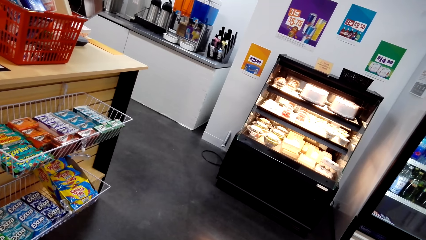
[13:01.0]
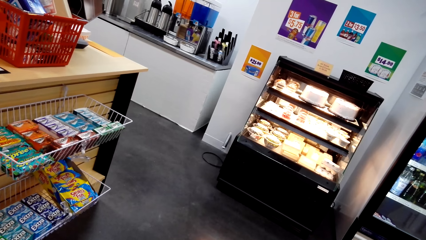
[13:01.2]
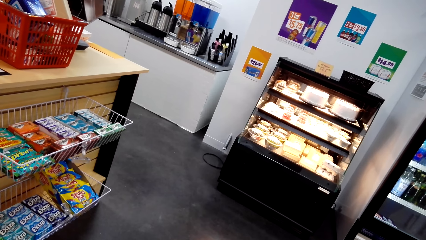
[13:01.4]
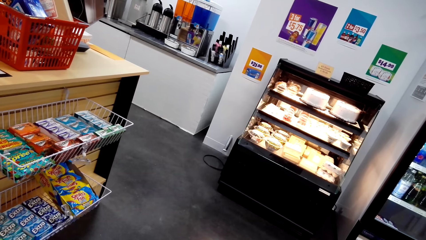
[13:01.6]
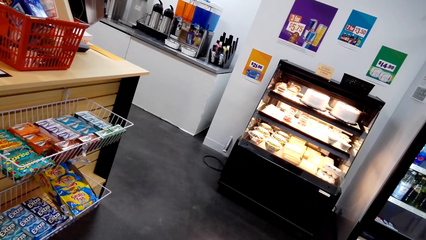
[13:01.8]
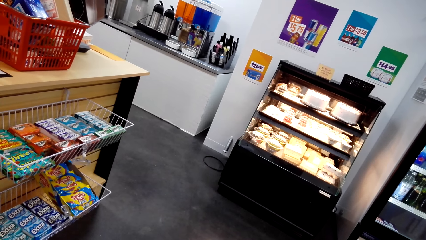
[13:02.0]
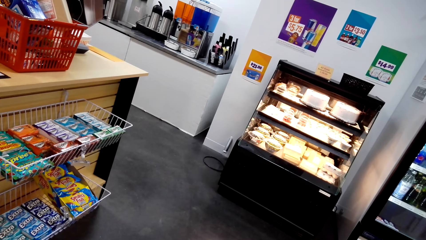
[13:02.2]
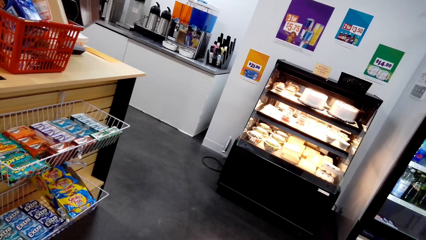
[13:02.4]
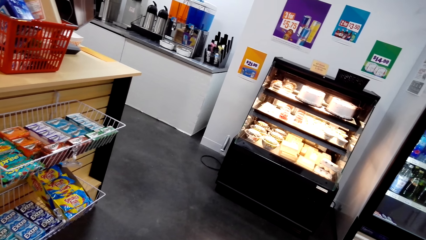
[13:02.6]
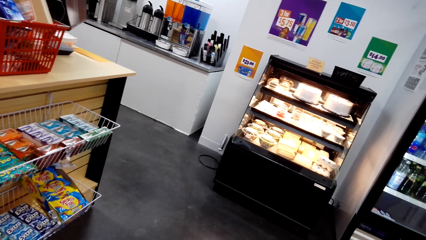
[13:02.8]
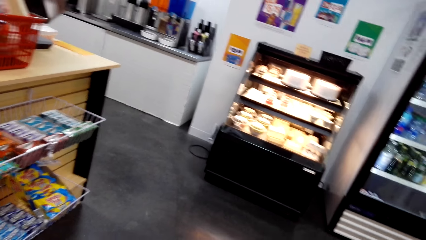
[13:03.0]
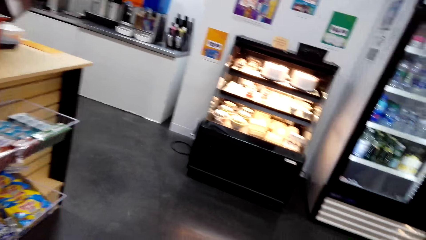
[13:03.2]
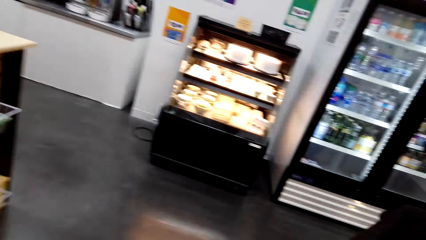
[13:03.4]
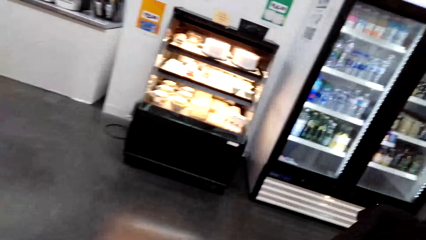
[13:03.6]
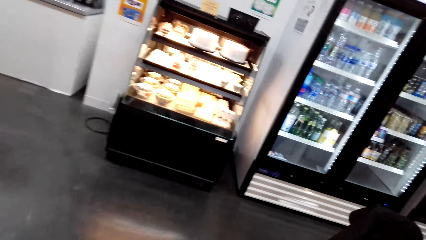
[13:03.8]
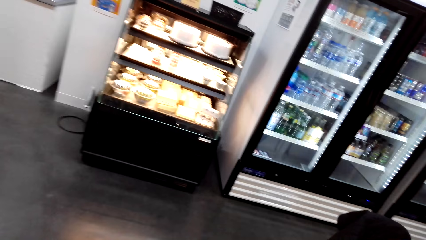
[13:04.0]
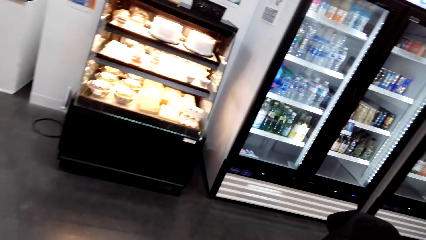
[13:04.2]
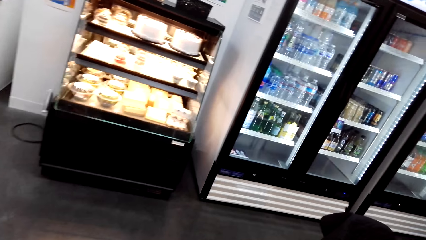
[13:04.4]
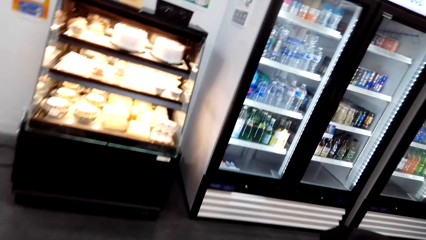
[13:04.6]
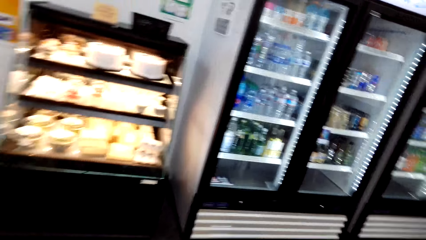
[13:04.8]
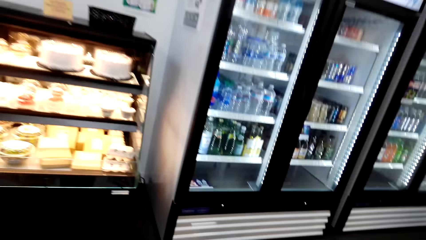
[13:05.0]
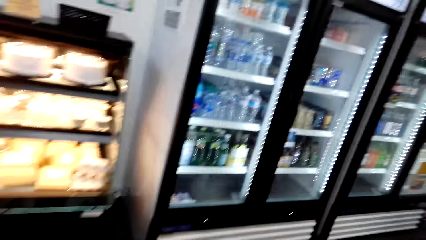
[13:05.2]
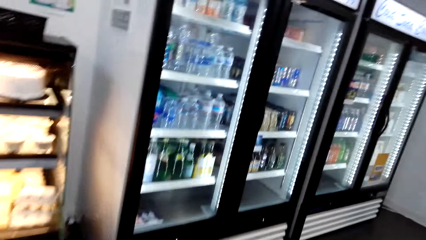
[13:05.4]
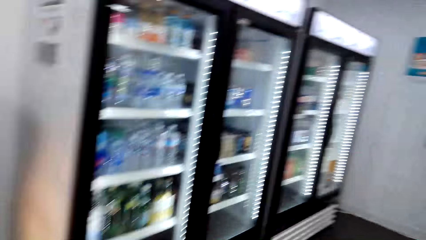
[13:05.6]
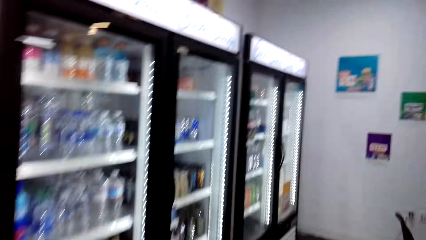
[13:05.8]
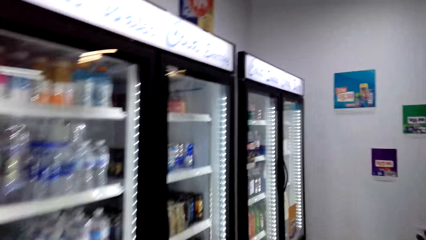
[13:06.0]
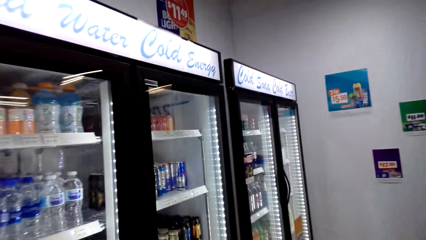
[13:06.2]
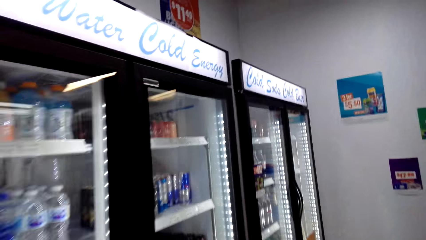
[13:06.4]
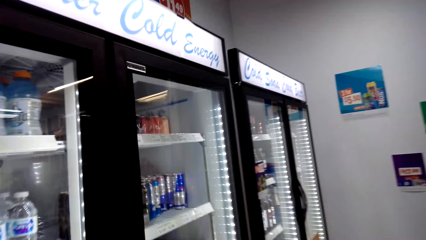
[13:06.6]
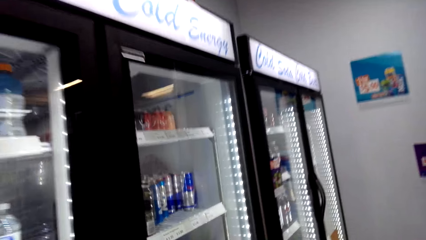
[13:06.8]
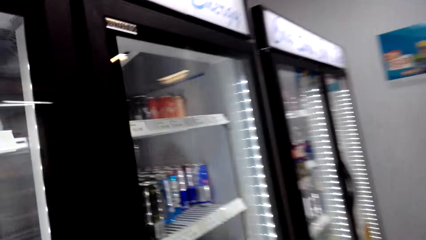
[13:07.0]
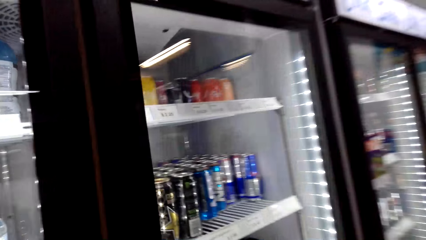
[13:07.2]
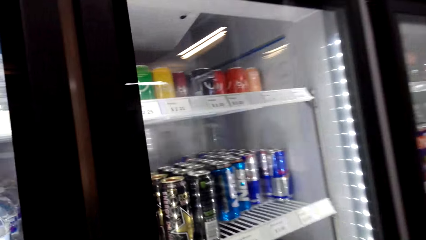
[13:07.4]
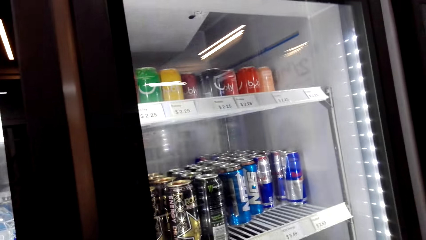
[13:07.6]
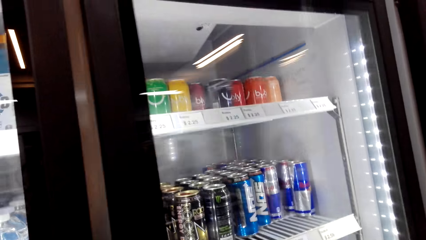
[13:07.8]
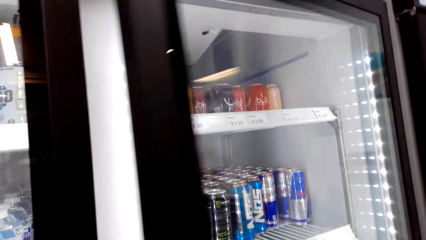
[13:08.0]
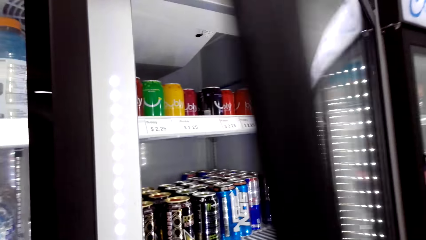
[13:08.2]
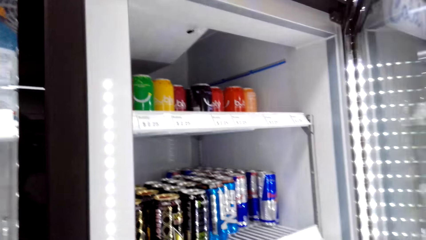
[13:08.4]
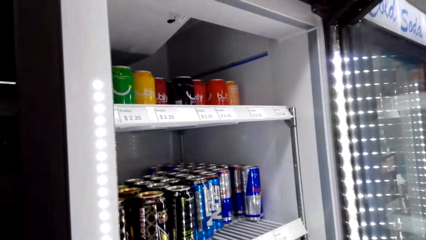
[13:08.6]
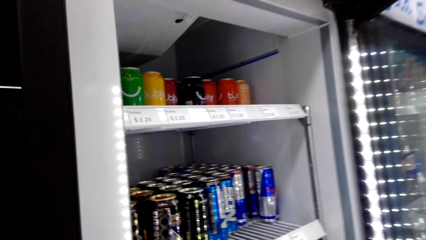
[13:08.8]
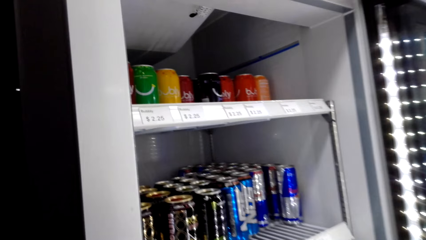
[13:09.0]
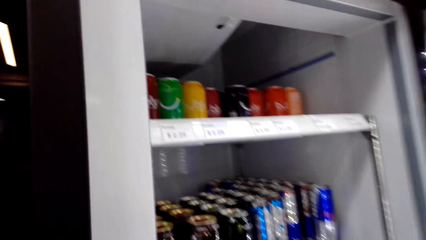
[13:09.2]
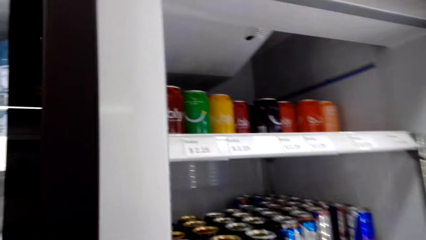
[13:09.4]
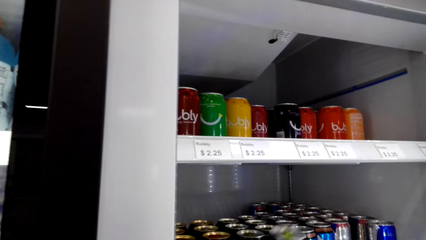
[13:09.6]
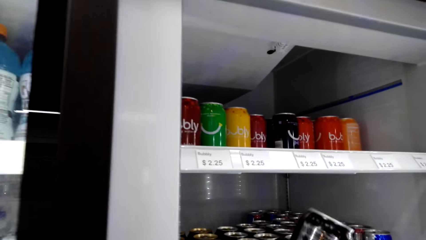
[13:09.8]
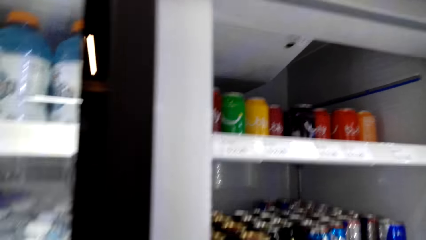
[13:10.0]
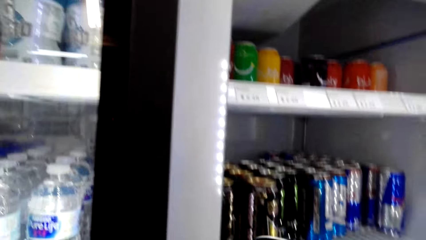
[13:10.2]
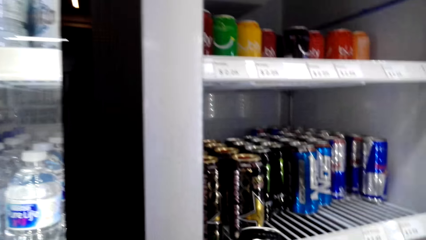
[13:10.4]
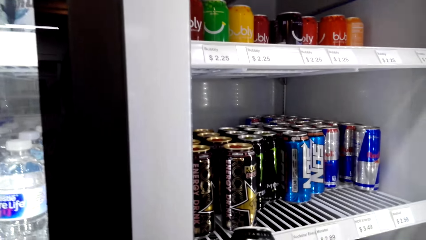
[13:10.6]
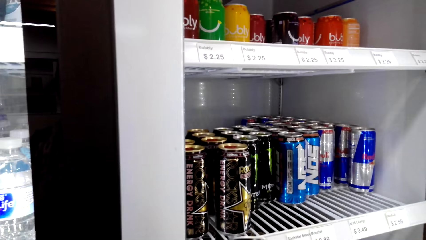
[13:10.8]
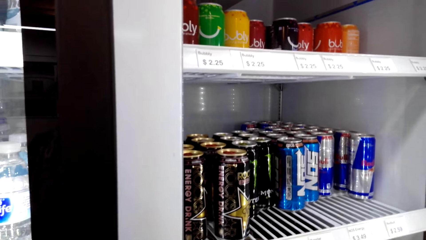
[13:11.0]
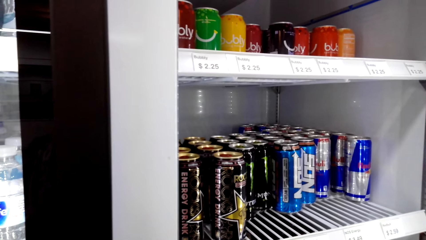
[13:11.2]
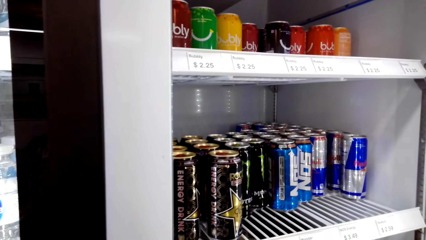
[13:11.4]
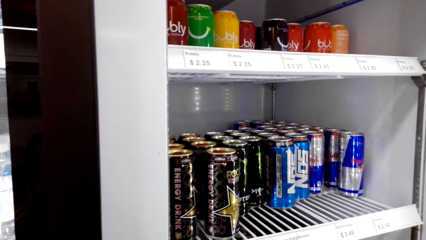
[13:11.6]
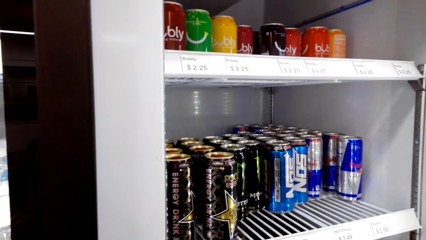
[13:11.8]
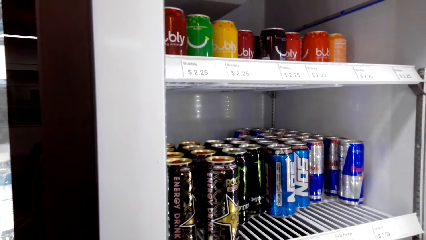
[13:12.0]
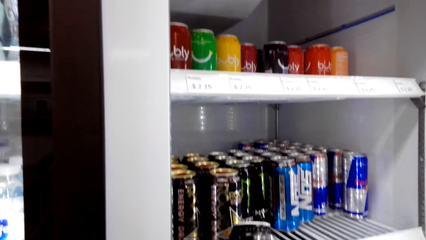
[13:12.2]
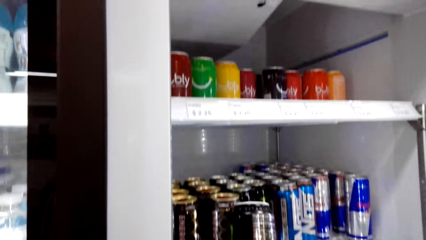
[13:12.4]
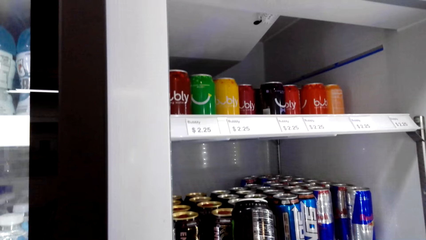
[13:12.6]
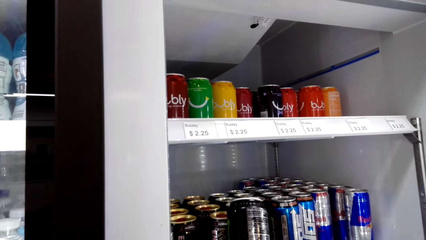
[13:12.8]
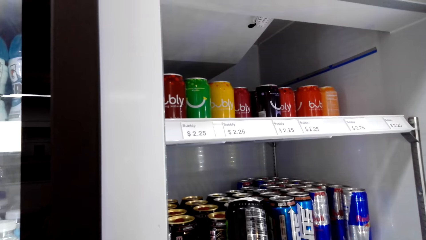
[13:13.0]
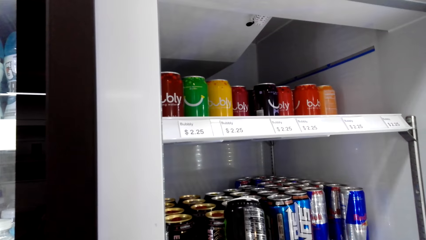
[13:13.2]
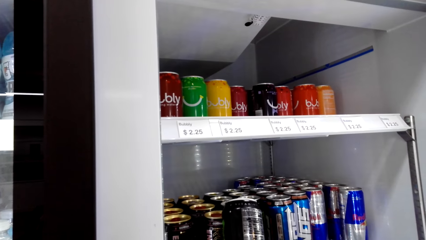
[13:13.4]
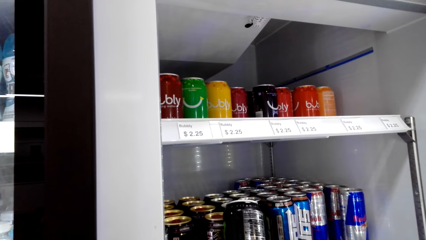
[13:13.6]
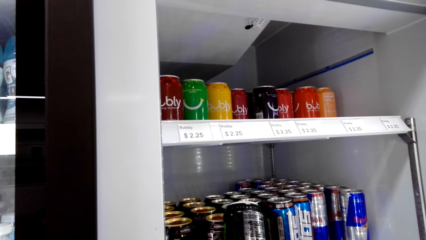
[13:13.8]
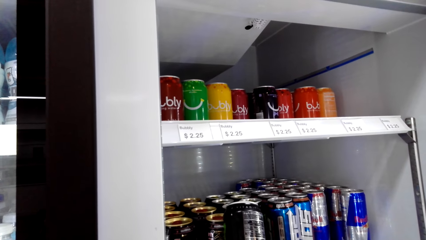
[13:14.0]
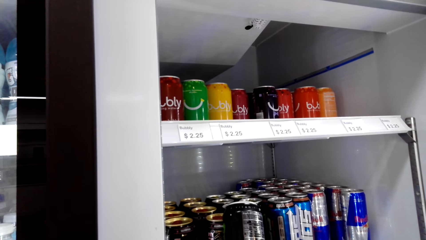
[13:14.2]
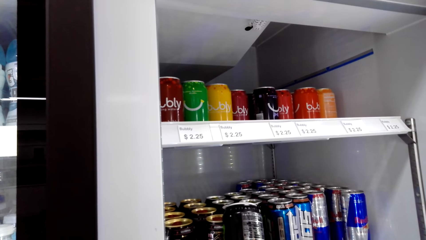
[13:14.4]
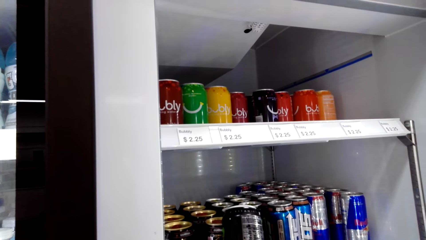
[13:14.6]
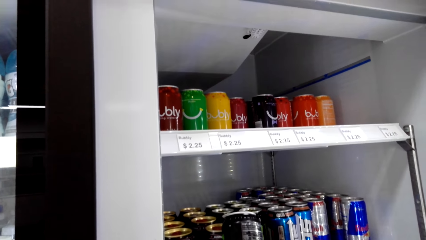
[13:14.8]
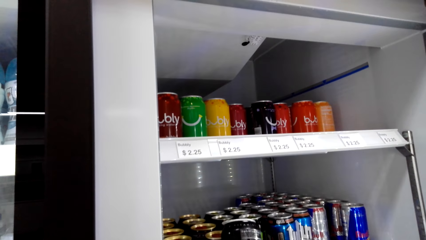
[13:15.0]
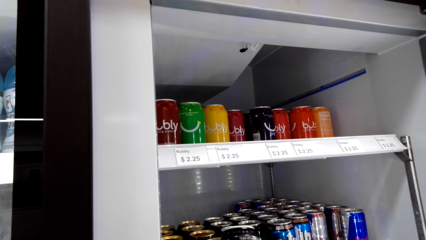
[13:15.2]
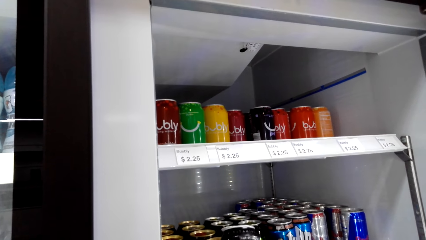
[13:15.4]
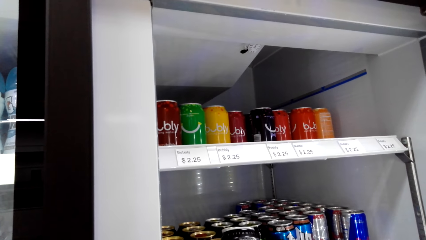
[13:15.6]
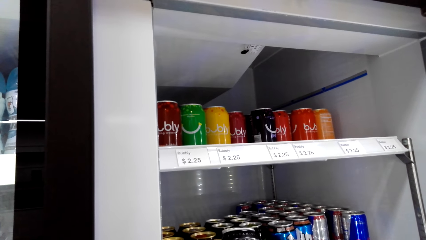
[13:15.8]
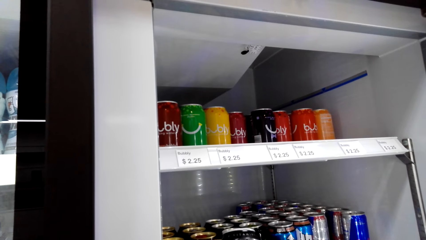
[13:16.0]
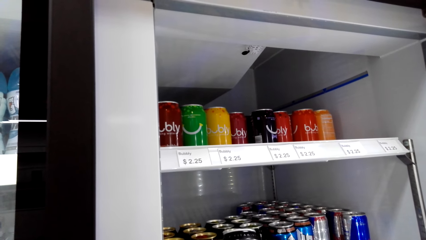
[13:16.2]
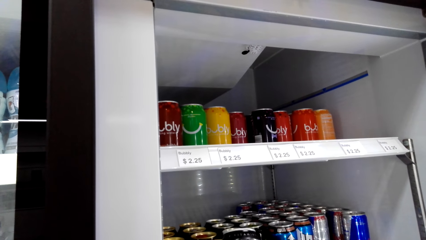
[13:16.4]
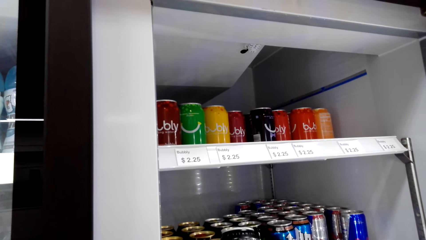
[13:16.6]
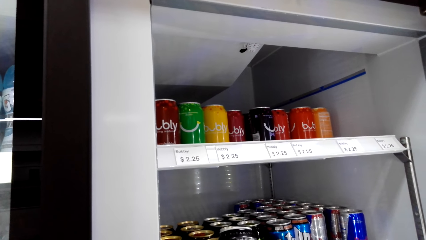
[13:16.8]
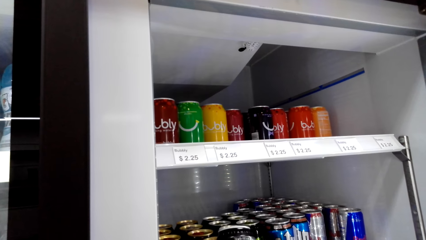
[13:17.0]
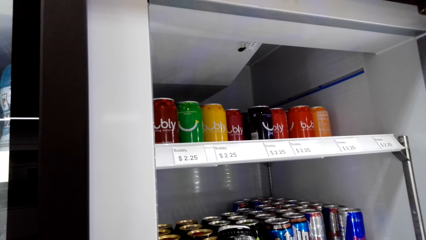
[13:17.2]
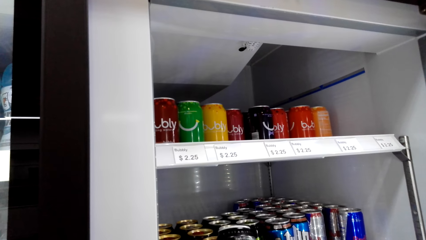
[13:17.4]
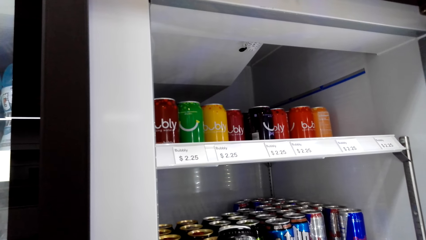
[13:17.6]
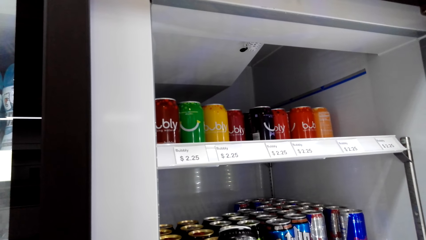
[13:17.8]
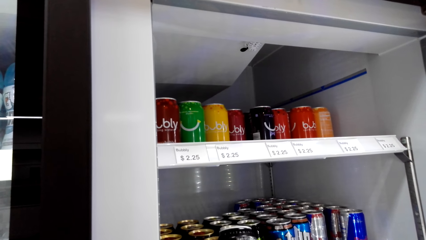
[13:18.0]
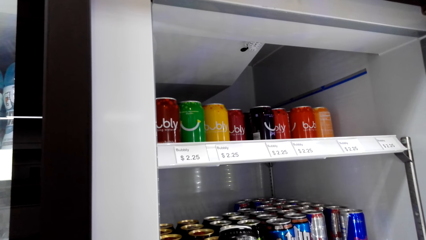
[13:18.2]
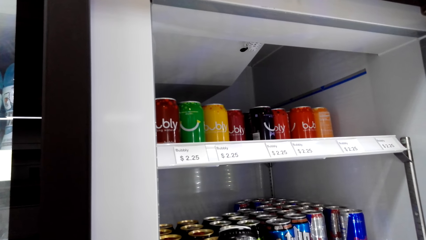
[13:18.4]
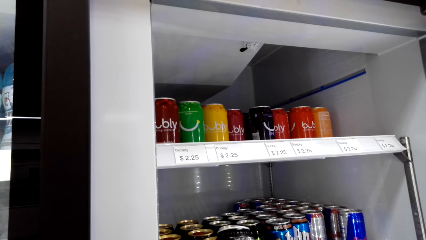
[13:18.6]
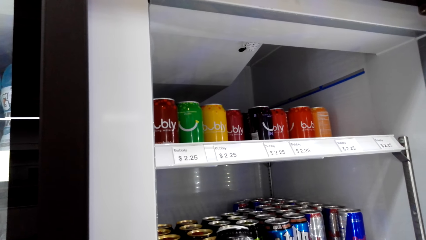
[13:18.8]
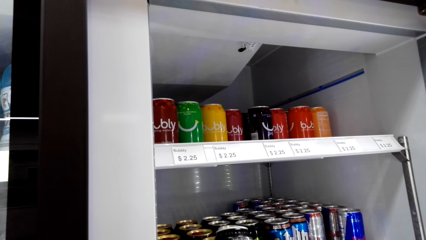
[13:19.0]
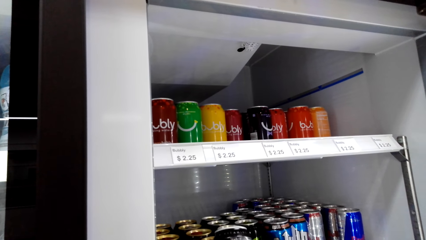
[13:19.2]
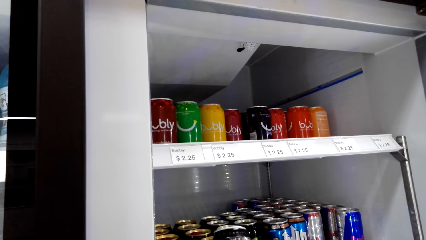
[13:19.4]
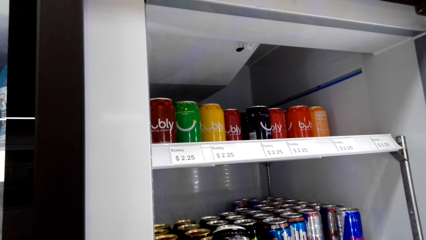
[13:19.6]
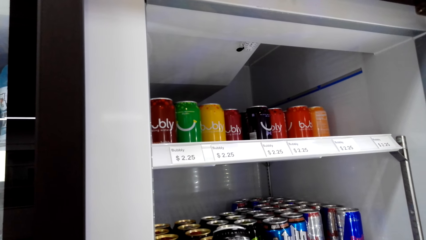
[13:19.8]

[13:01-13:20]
The camera wearer looks around a supermarket. She walks around the supermarket. She opens a fridge. She picks a drink from the fridge. She looks around the fridge. She looks at the can of drink on her hand. She looks around the fridge.
